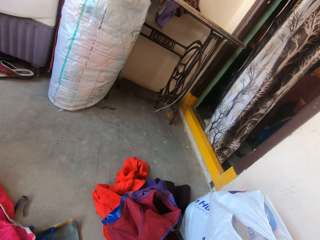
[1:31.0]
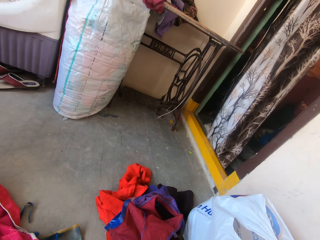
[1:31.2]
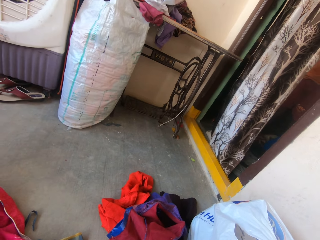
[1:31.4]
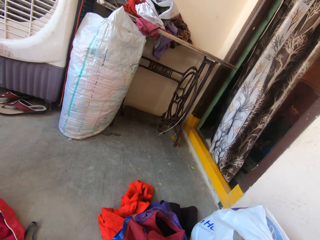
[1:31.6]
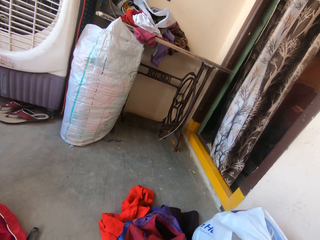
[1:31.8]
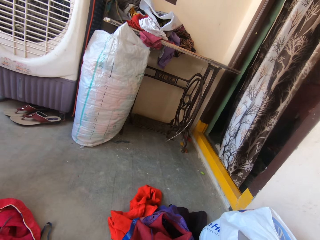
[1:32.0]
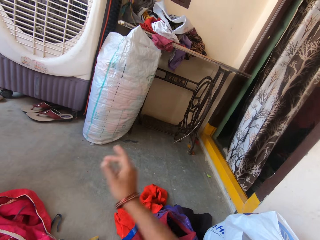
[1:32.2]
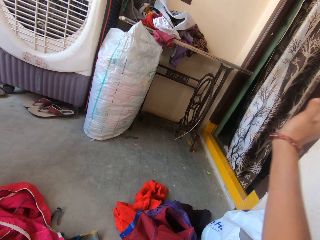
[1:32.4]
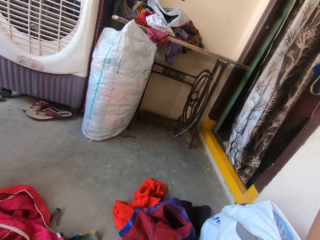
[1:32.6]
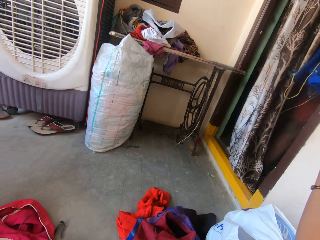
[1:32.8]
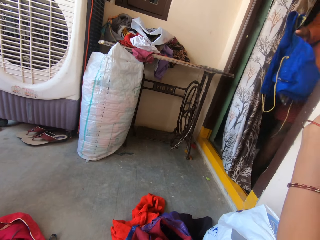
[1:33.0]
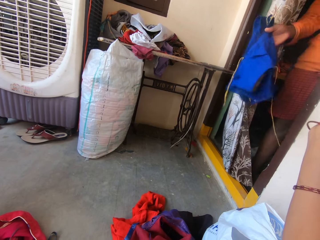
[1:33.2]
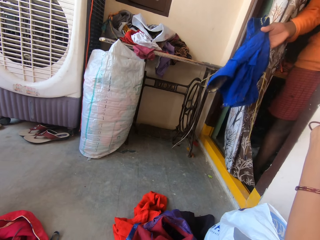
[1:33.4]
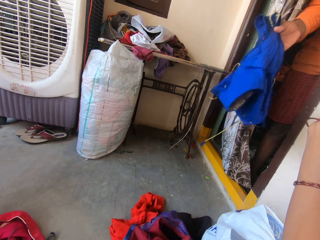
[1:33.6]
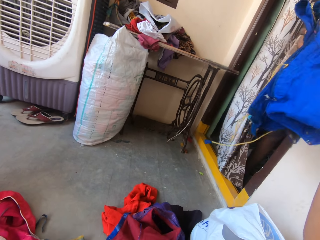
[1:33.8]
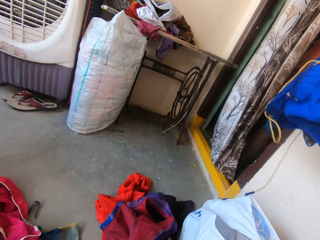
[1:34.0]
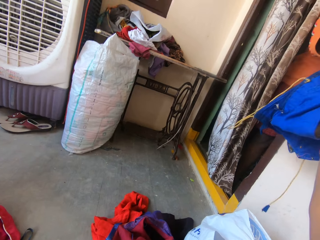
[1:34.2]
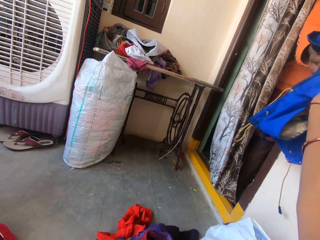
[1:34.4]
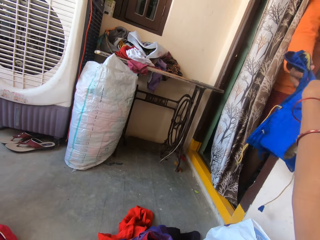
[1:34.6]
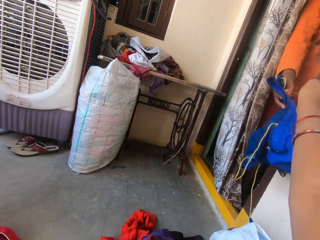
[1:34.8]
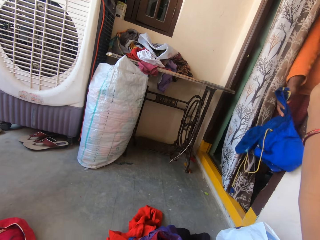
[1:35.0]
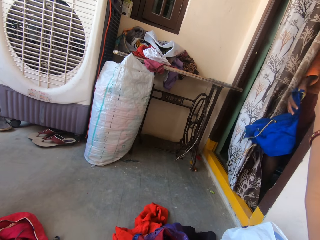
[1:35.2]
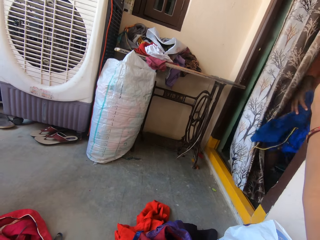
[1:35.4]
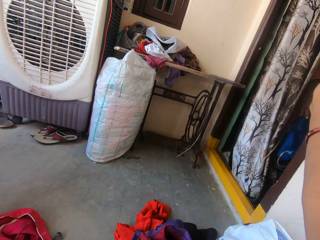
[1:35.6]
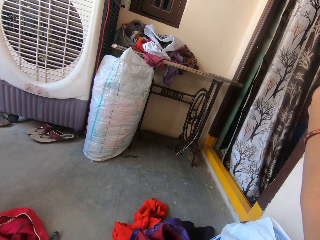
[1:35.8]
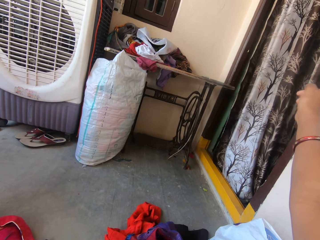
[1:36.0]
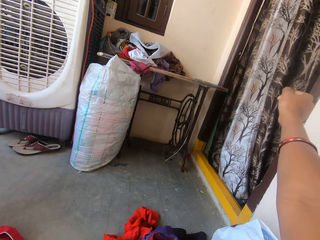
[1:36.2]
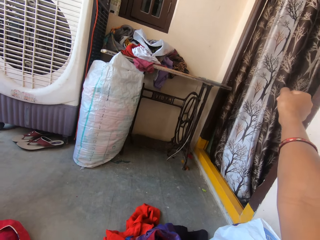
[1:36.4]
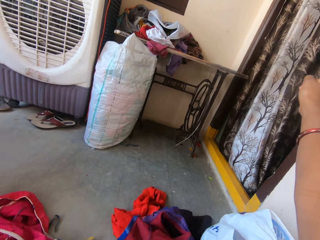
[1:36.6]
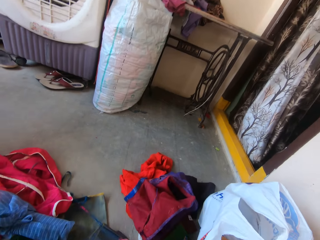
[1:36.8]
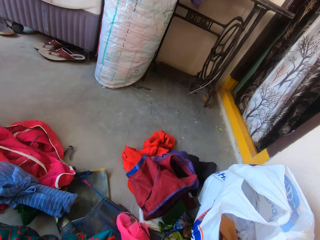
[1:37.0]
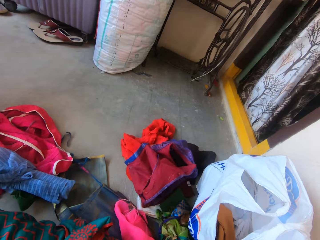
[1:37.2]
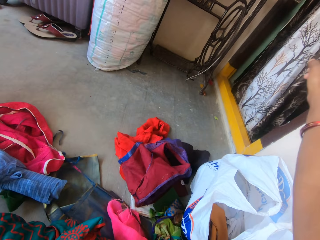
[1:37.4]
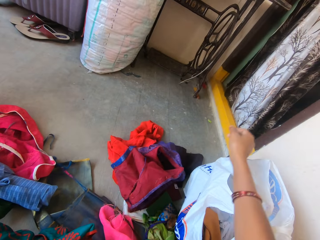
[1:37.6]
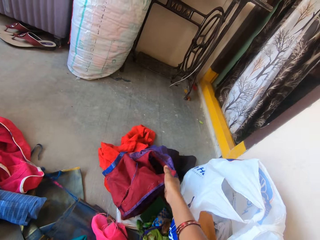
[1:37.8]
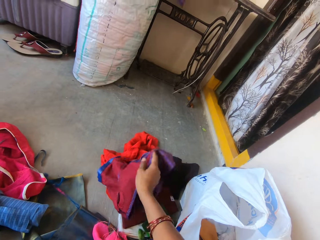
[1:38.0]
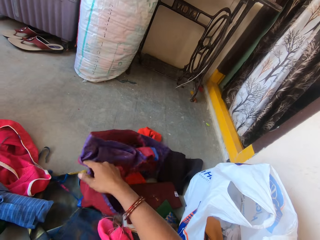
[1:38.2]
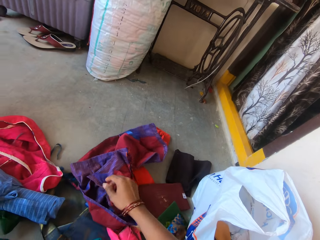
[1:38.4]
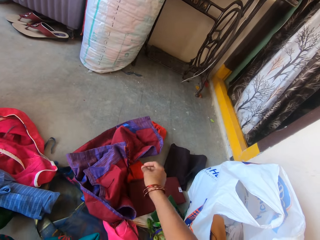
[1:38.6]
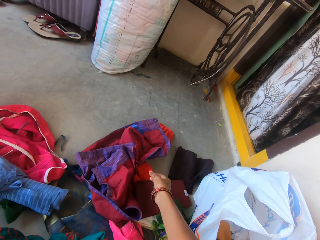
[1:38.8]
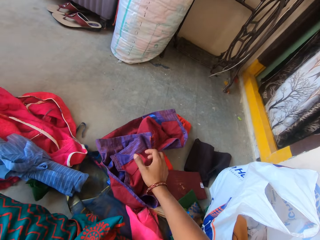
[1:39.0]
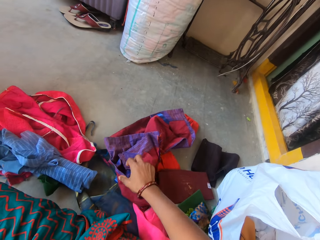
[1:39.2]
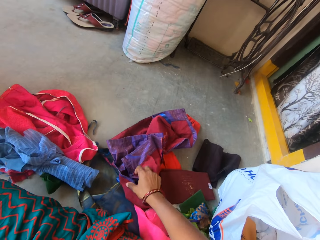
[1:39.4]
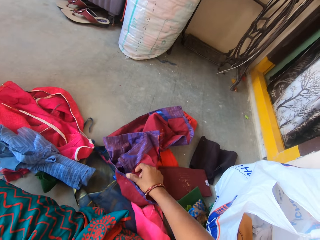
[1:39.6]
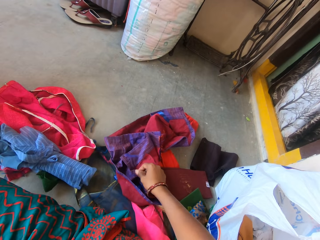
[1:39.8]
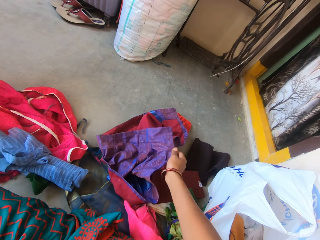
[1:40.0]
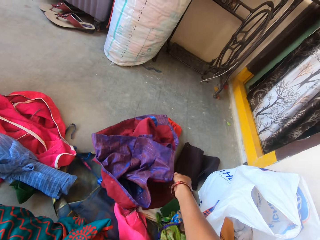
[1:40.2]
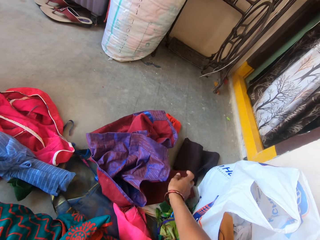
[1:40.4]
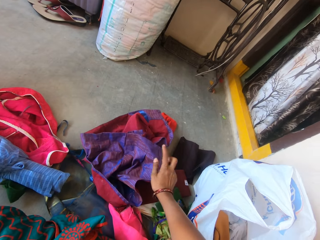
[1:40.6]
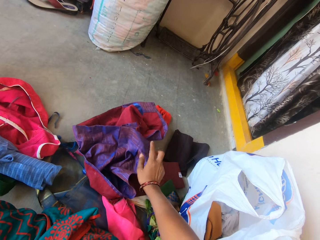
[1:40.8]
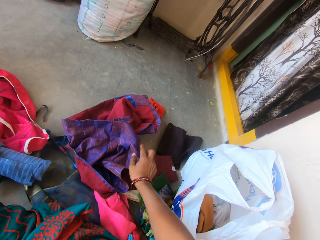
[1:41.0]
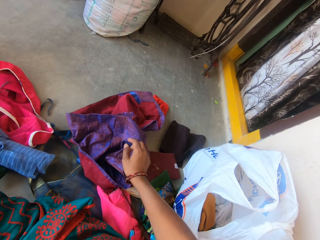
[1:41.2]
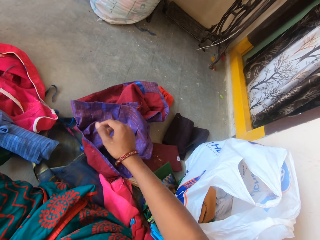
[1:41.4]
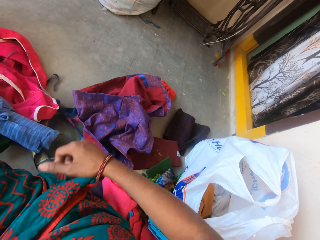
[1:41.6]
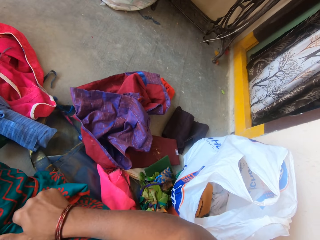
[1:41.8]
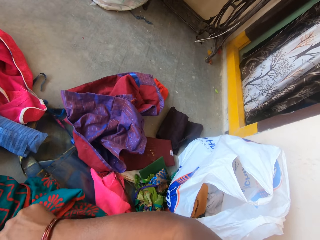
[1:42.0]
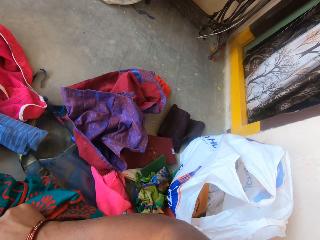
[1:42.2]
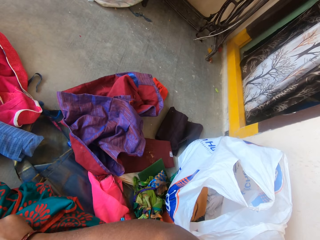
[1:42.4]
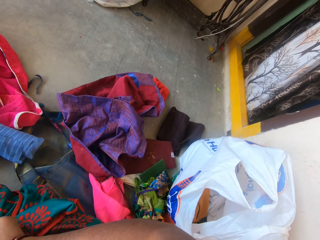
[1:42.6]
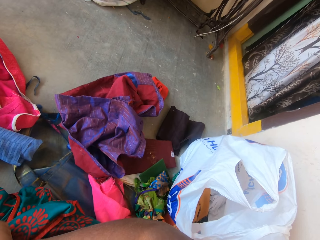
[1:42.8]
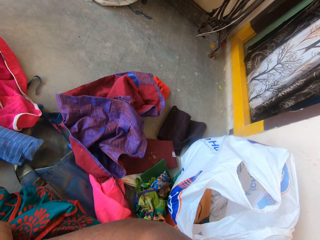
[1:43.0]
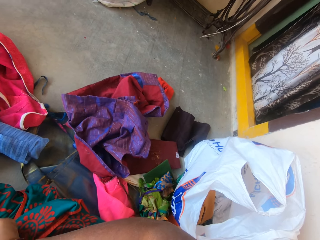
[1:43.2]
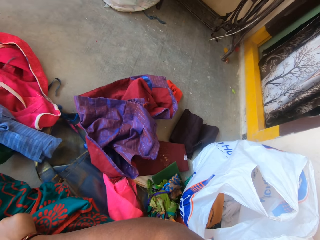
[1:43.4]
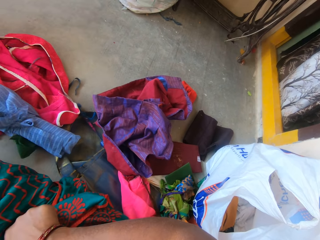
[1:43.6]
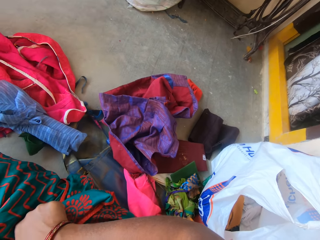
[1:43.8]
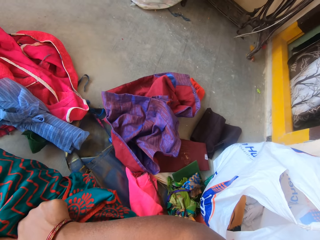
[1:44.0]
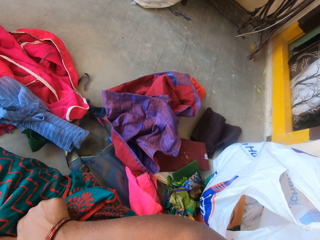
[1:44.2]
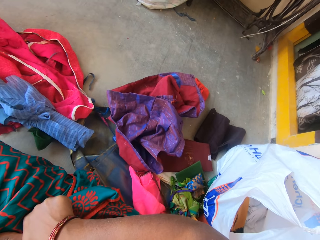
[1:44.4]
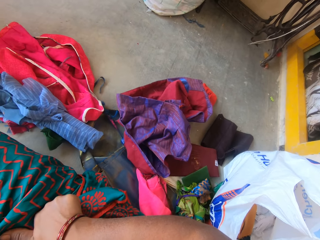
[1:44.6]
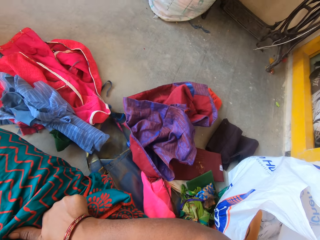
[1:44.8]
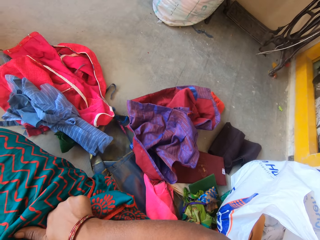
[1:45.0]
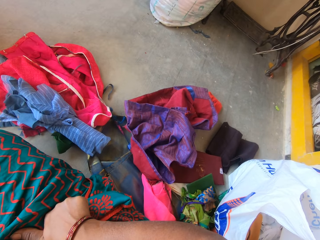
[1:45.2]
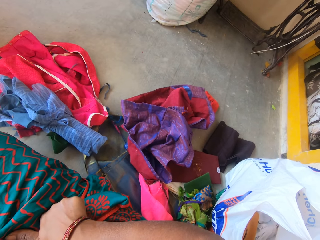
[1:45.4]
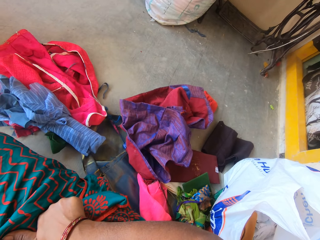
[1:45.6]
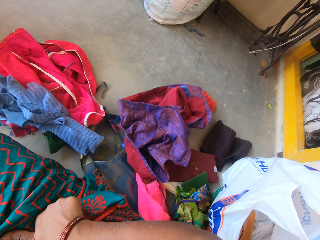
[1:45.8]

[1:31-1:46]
A man holds a cloth. The camera wearer speaks to the man. They interact with the man. The man moves back to the house. The camera wearer moves the clothes. They stare at the clothes.

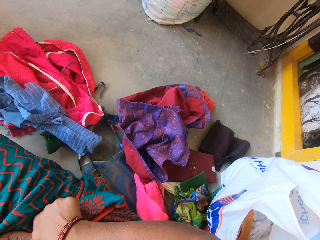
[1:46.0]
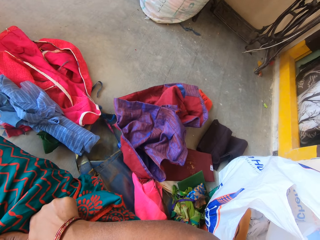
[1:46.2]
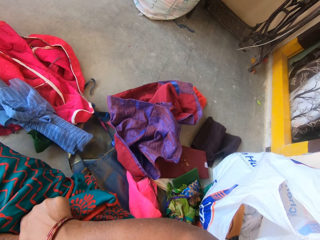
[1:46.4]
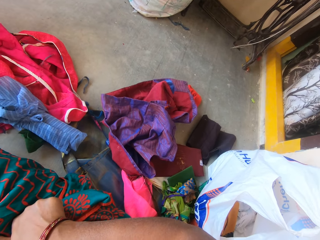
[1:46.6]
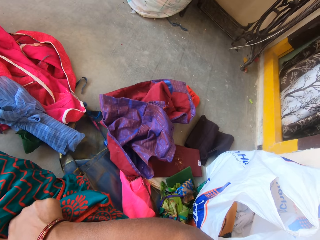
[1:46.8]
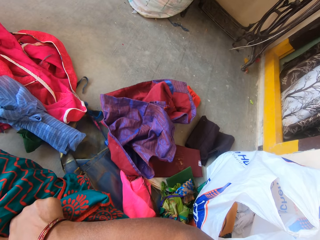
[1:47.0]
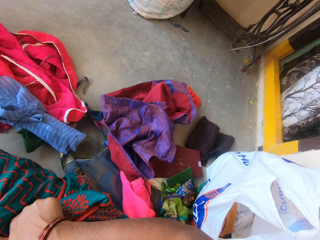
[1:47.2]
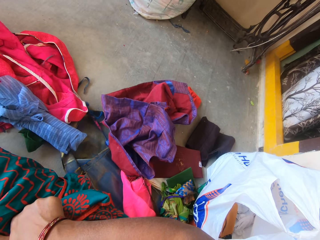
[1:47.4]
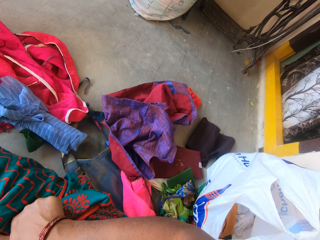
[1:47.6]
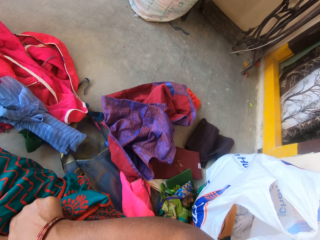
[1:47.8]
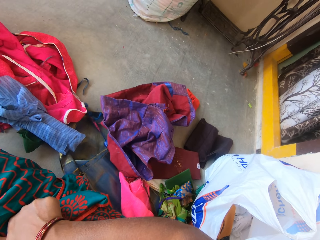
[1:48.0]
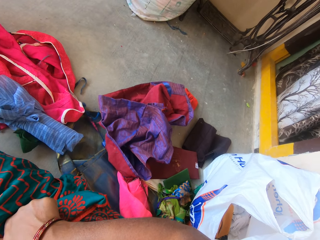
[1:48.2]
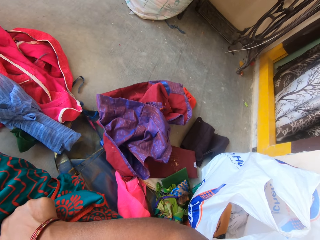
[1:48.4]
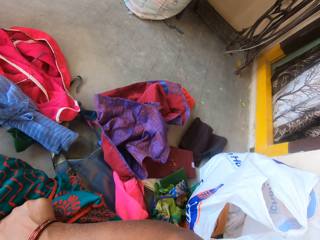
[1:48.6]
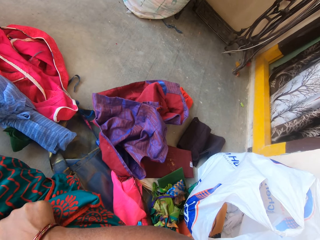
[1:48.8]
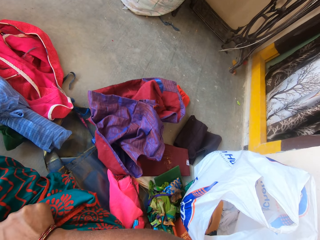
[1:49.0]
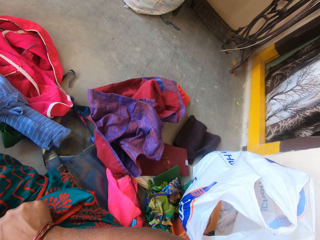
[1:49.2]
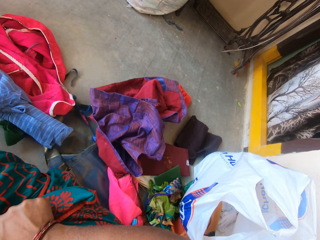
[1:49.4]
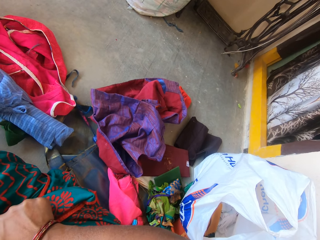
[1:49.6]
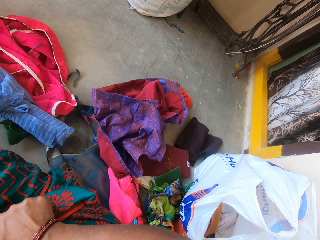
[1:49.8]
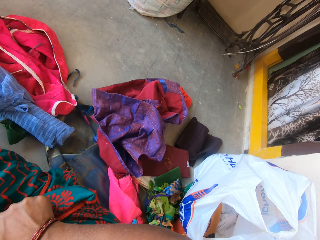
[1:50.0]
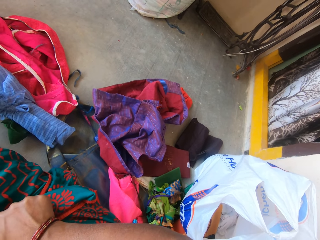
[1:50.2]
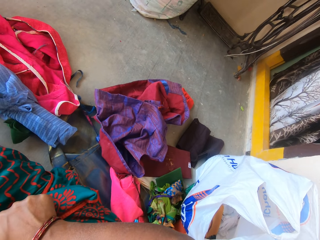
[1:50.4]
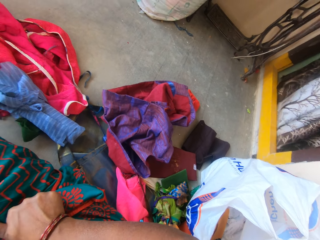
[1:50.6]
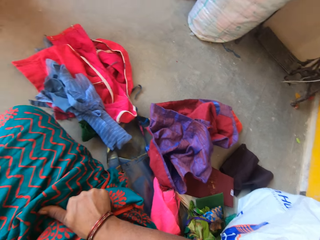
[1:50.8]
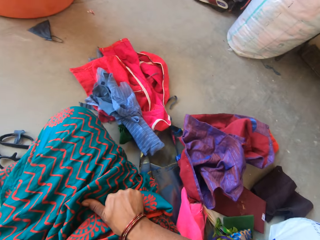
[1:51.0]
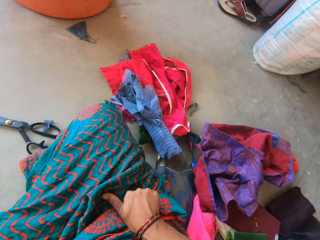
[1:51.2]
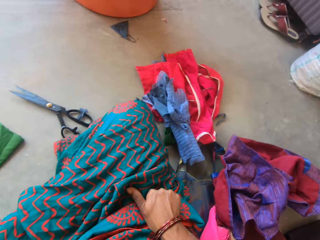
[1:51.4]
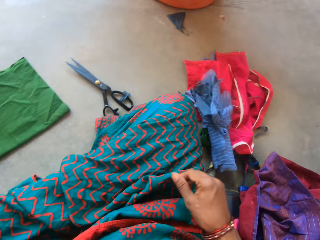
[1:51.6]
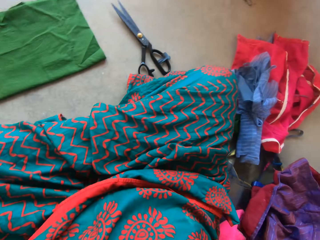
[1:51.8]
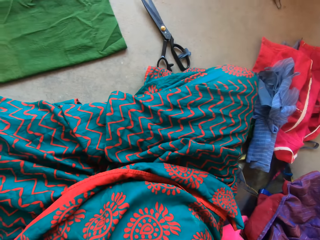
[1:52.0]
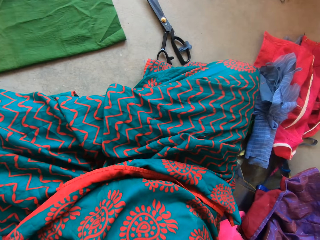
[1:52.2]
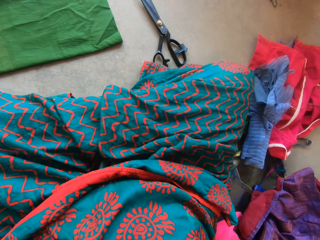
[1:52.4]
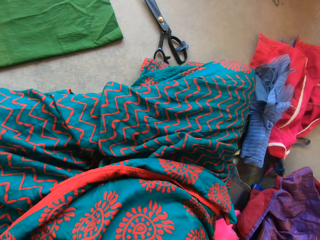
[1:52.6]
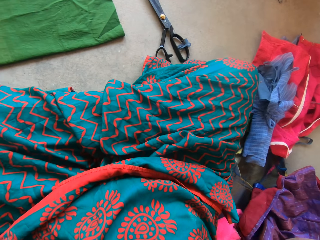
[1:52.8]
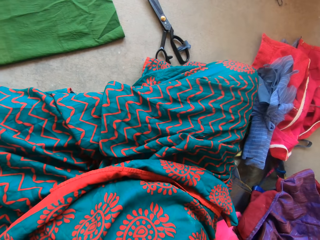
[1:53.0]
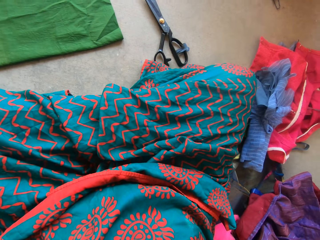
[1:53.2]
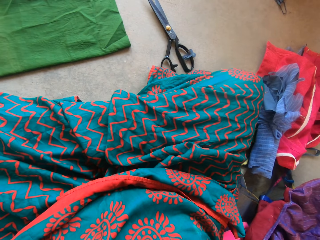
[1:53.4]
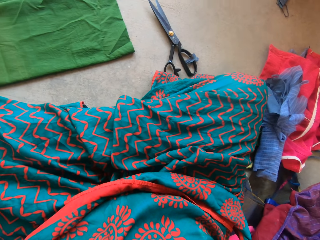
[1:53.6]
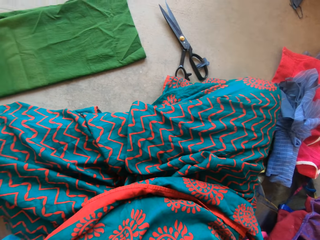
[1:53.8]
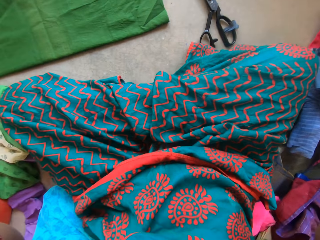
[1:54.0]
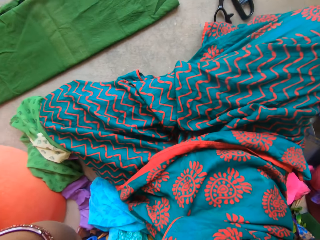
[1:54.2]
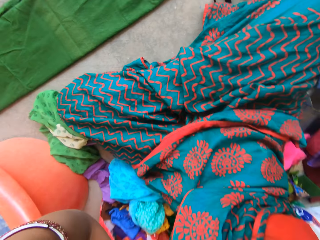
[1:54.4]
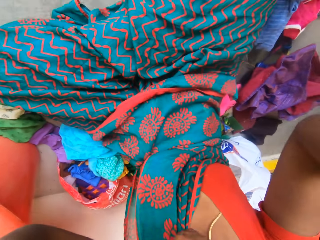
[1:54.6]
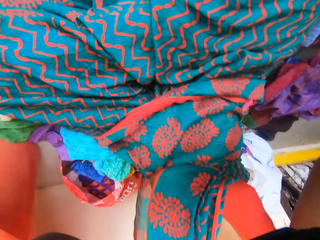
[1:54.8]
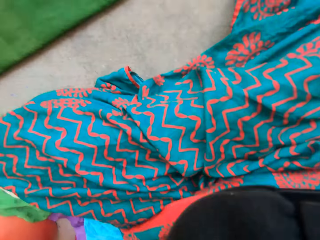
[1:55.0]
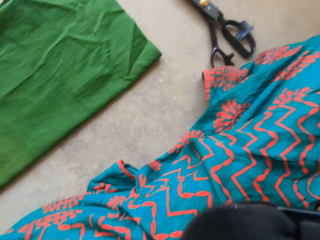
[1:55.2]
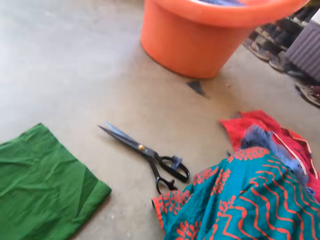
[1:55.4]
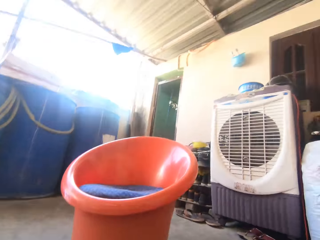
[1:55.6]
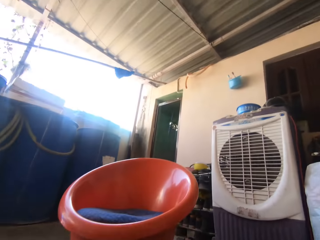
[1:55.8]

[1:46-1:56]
The camera wearer looks around. She removes the camera from her head.
